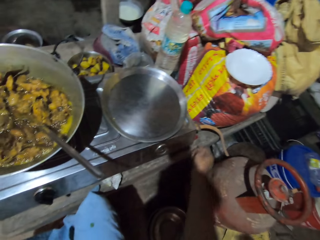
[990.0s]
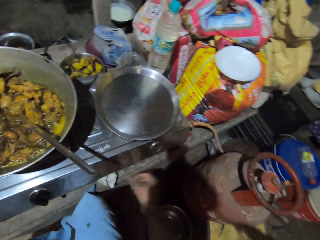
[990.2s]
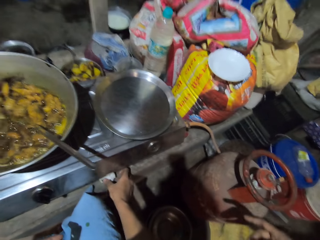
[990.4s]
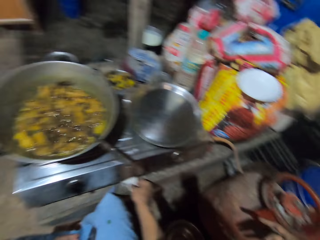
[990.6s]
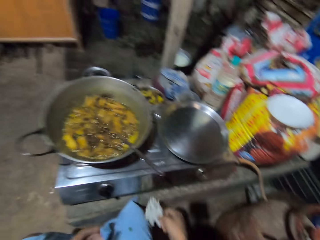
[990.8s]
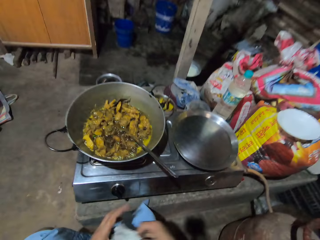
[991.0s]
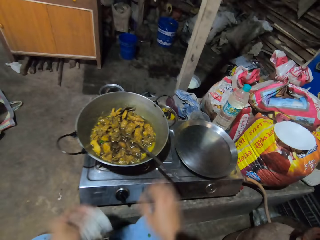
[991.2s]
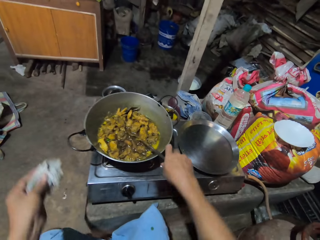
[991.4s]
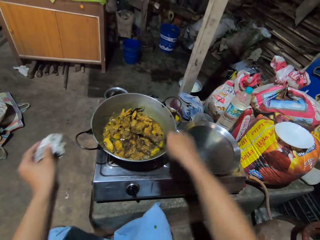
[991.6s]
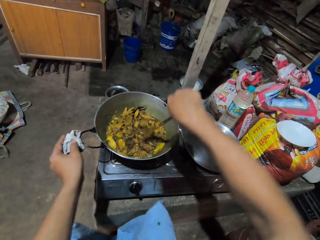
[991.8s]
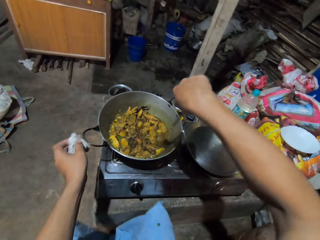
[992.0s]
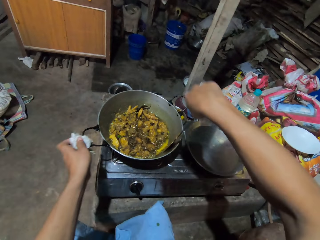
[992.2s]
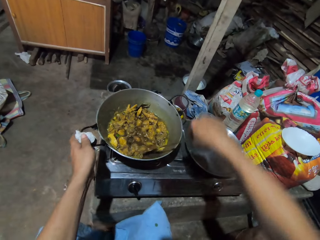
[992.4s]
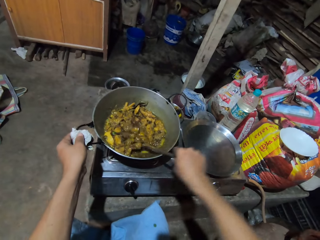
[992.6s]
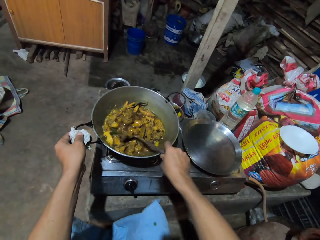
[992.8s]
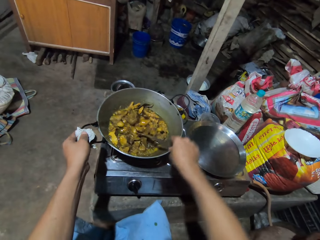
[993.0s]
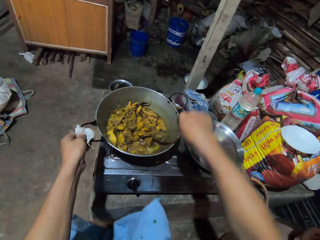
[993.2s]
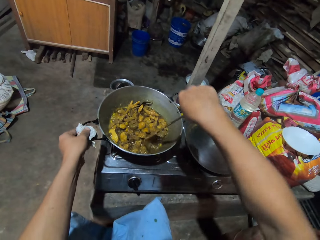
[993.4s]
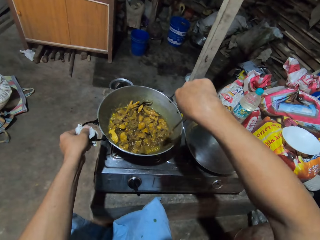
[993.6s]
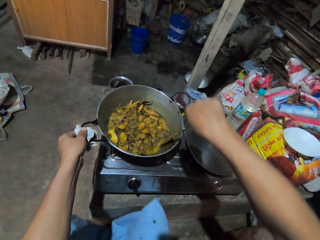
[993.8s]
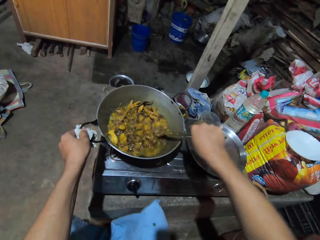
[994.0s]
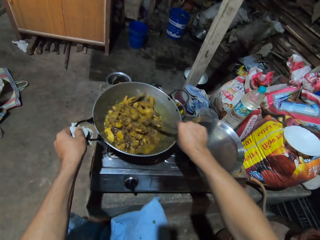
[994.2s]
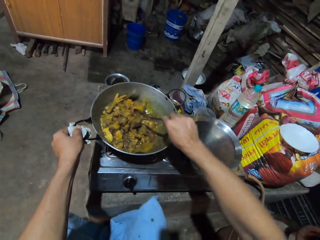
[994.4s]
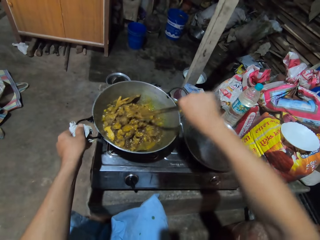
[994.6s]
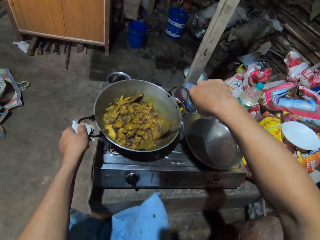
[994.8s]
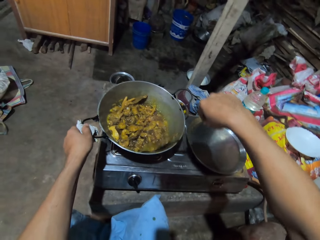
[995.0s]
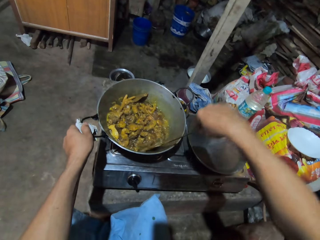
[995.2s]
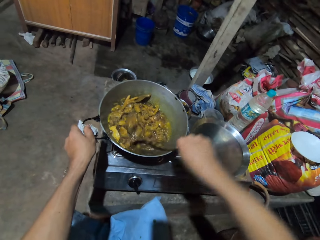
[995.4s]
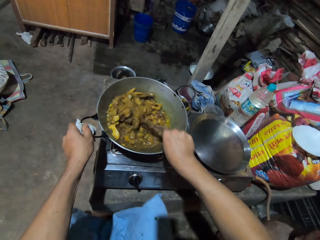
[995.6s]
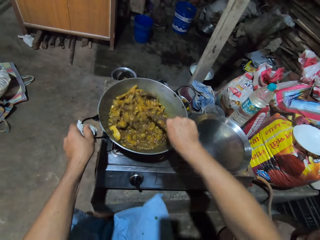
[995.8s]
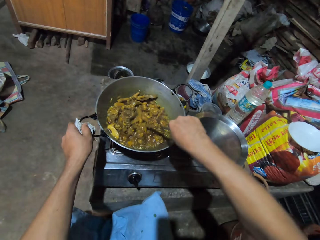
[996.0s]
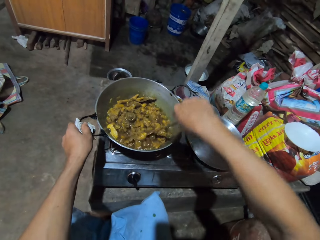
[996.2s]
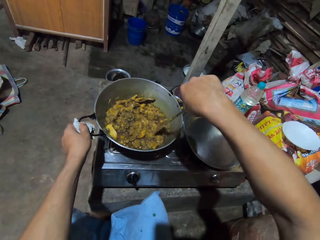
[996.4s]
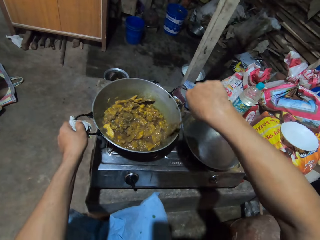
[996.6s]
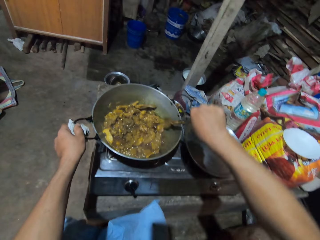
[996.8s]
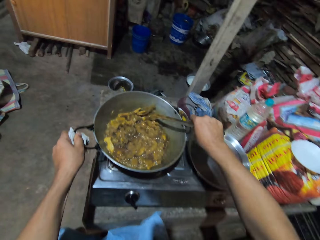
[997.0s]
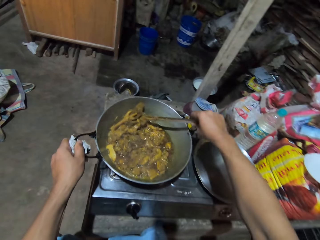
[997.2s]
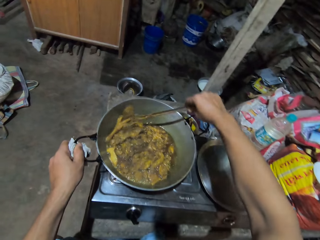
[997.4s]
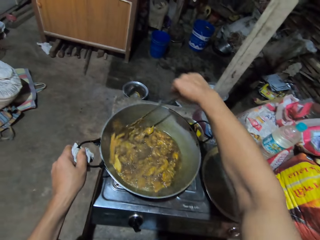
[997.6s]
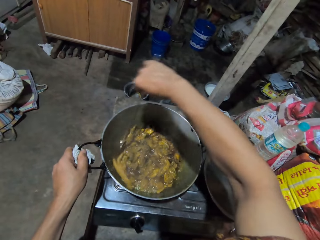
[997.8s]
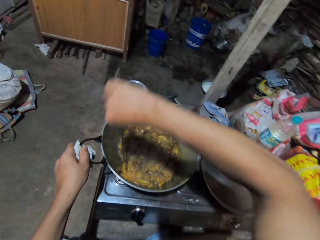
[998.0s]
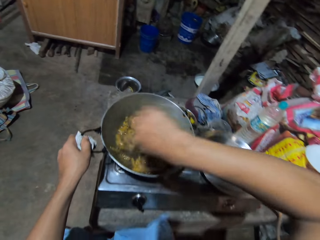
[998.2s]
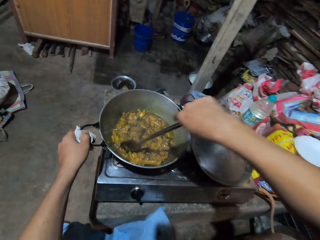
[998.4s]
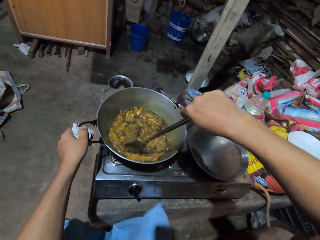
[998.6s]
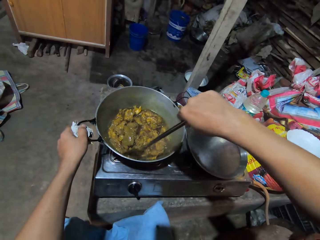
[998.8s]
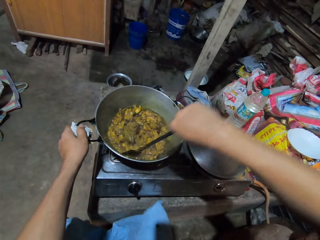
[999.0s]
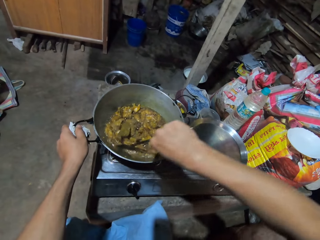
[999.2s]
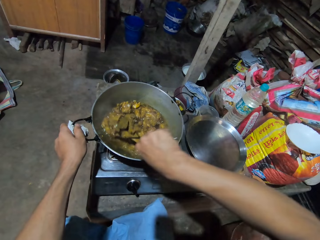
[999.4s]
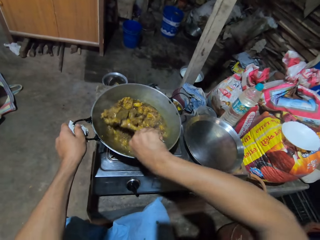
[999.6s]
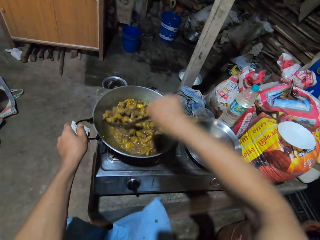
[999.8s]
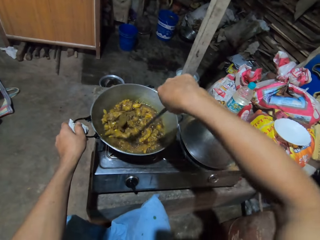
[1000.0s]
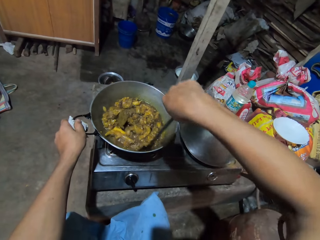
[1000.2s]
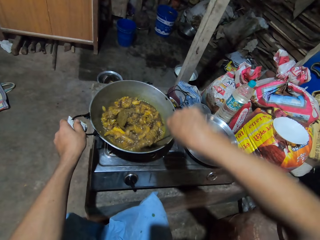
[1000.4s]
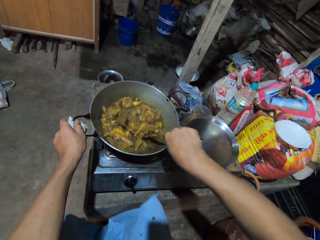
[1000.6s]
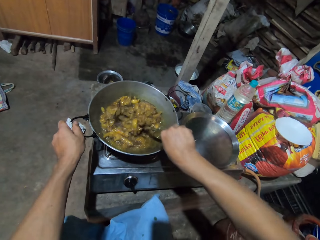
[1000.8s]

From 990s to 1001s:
The camera wearer picks up a towel and holds the cooking stick. They hold the cooking pot with a cloth in left hand. They stir the food. They mix the meat using a spoon in right hand.

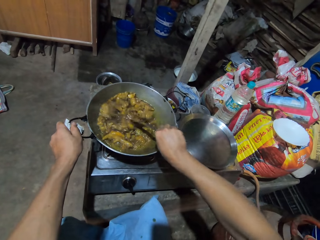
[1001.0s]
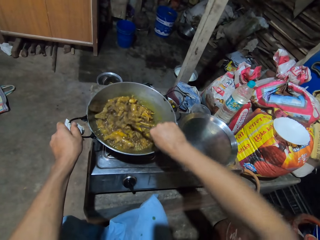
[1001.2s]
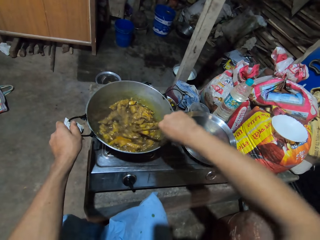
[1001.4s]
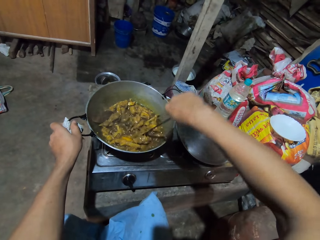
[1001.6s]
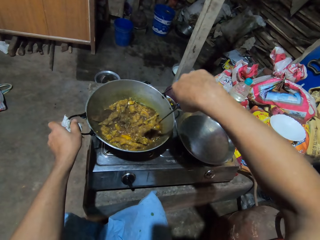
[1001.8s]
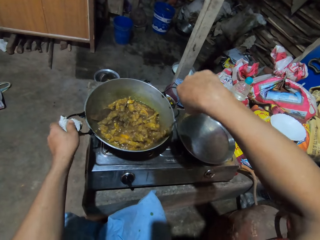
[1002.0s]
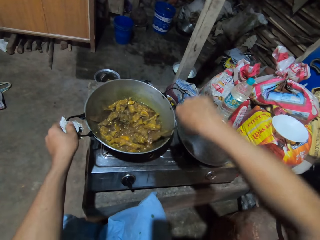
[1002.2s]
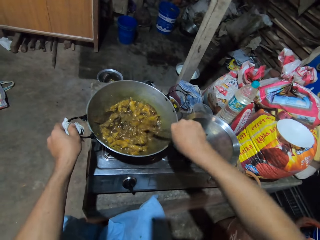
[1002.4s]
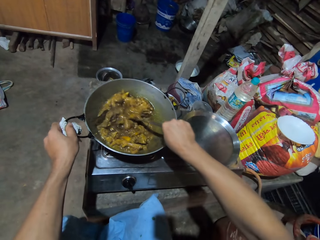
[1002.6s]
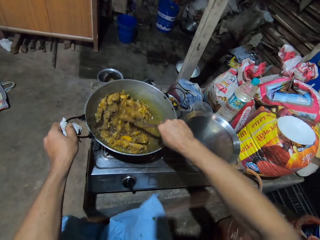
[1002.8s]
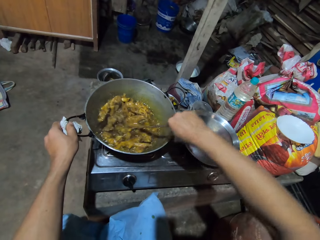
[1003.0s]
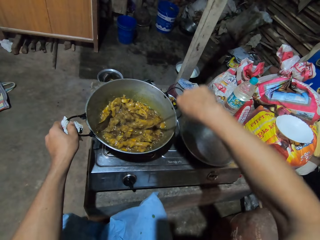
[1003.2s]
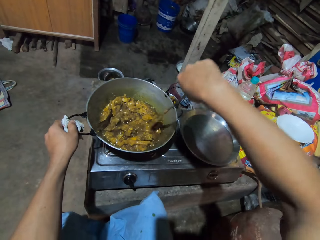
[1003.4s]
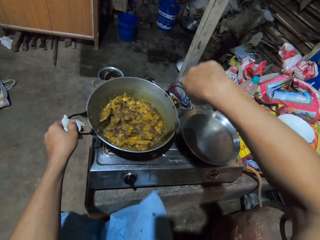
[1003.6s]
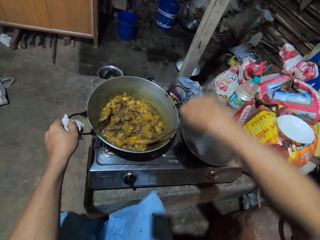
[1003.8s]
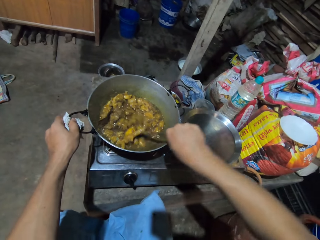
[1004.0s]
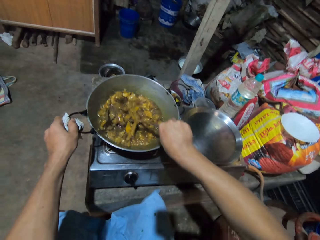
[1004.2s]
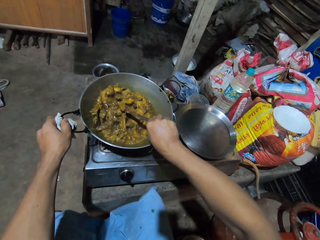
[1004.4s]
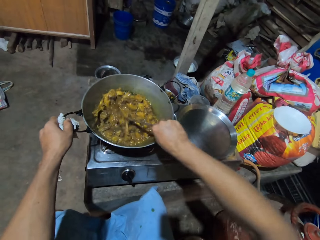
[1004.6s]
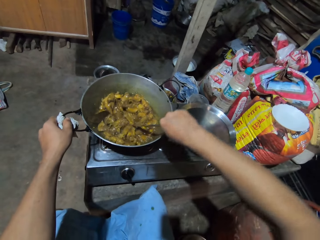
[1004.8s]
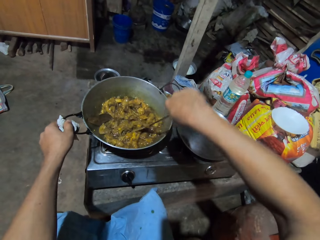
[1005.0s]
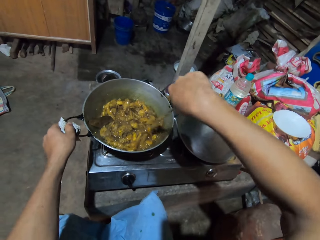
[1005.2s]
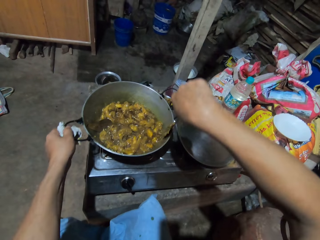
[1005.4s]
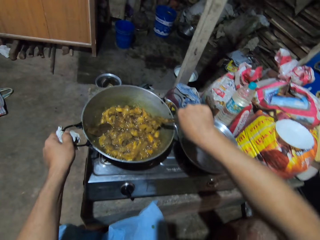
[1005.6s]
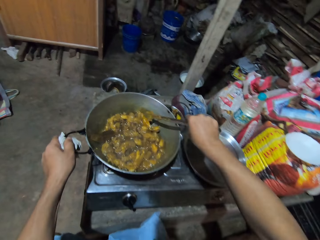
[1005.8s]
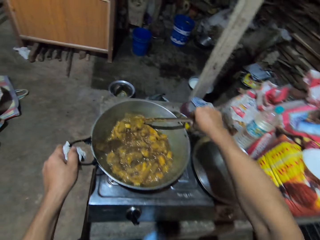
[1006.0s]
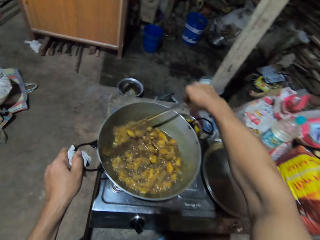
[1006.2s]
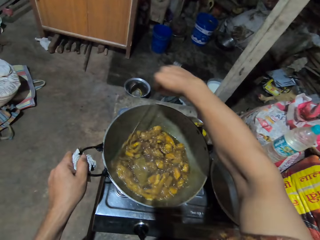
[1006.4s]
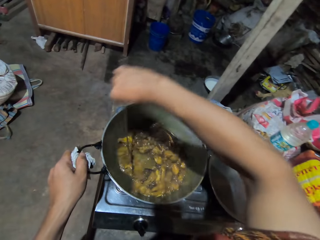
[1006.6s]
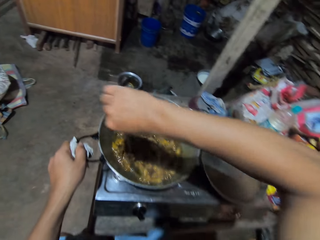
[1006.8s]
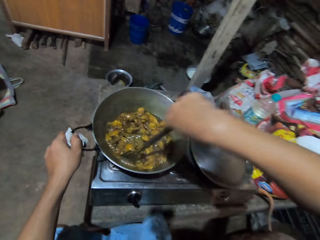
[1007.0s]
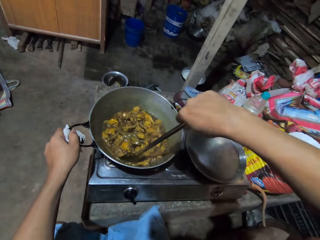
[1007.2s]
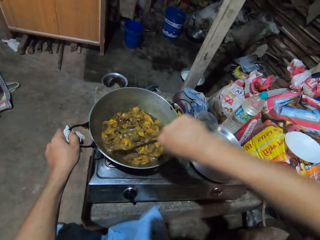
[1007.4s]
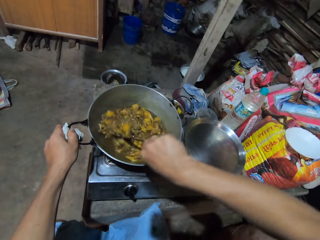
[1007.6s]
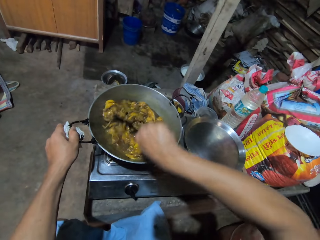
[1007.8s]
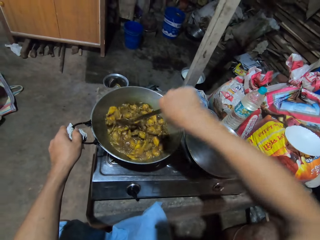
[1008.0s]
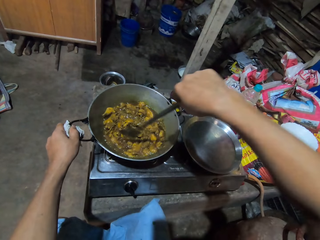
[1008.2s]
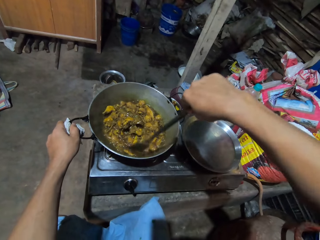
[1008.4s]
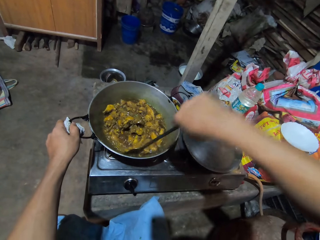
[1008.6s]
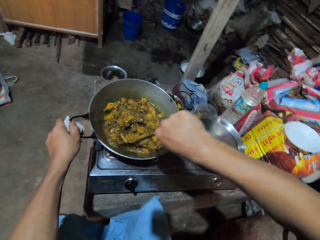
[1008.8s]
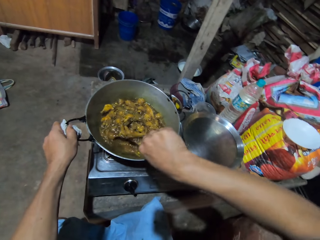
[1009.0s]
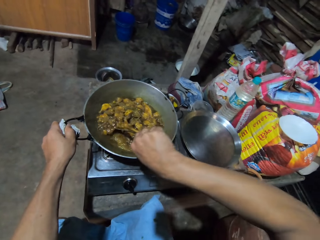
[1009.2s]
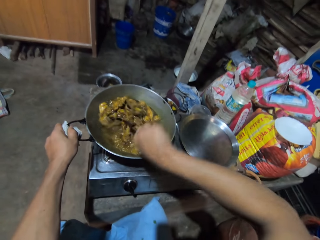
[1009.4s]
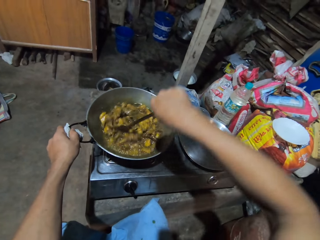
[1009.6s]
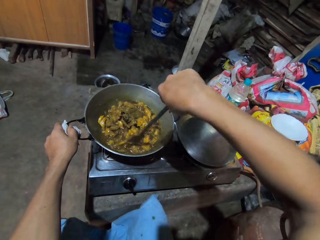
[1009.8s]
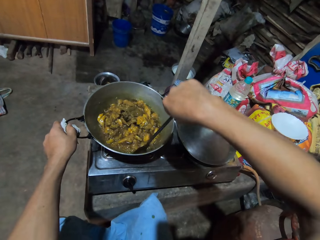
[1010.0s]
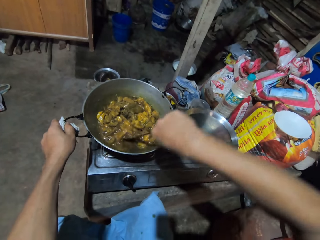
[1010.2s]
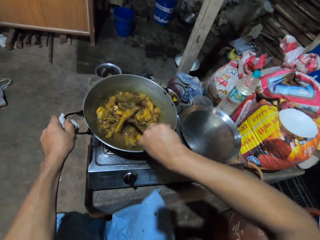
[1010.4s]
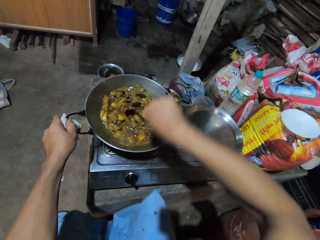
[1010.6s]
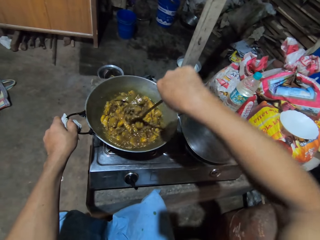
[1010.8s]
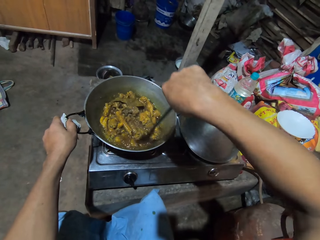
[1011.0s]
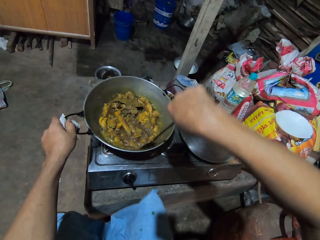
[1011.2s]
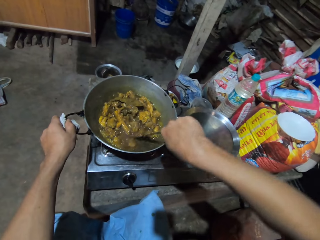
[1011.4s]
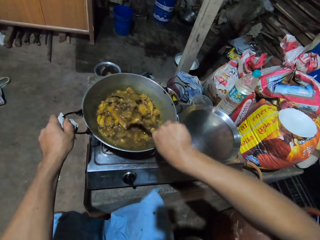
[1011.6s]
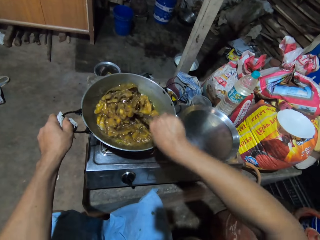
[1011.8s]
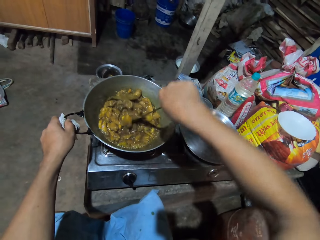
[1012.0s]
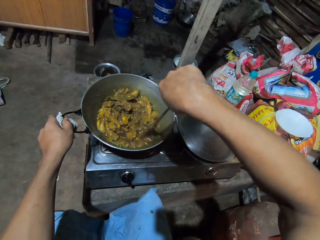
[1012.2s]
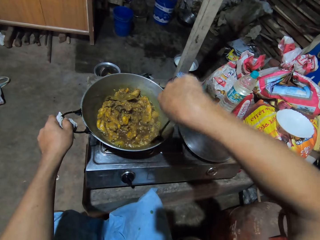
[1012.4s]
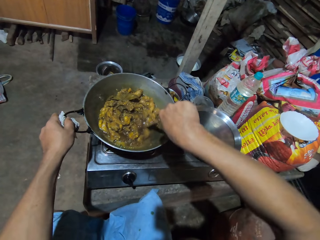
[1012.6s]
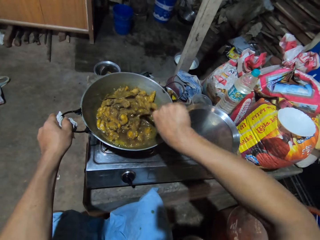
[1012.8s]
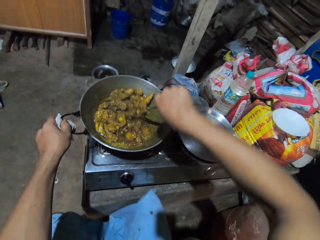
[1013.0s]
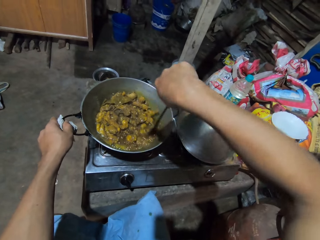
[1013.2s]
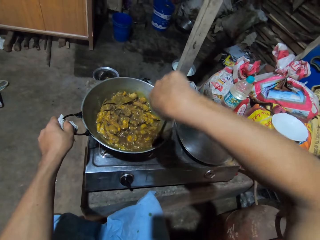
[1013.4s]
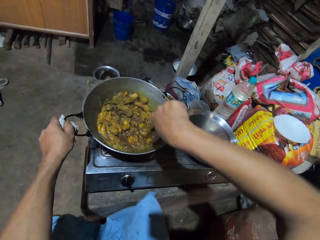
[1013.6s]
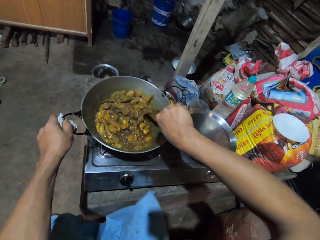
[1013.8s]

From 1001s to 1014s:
The camera wearer looks down. They mix the meat using a spoon in right hand.
